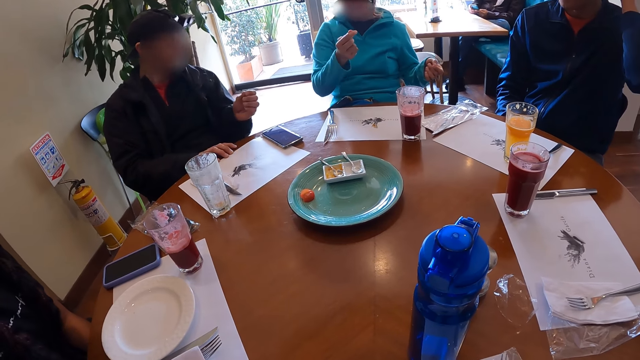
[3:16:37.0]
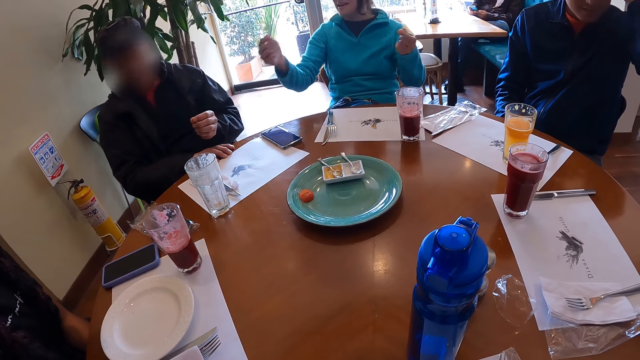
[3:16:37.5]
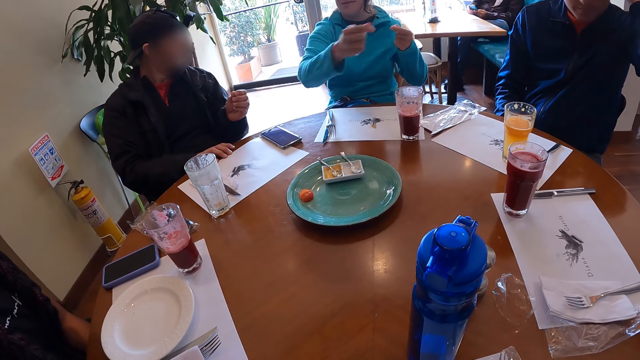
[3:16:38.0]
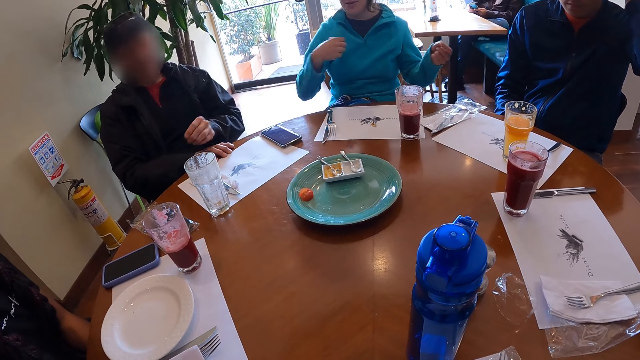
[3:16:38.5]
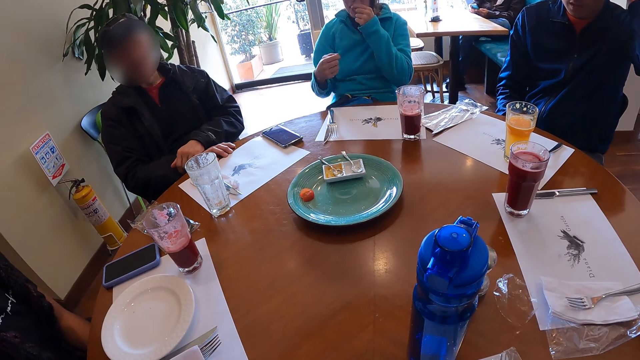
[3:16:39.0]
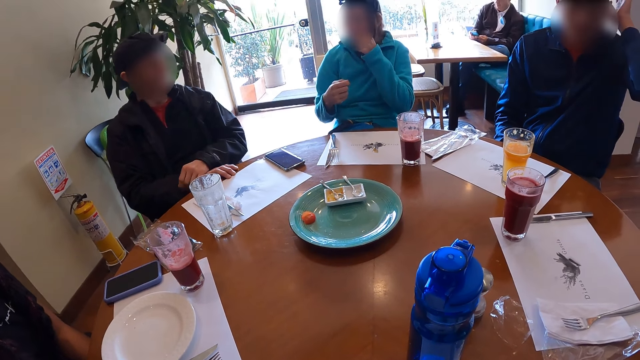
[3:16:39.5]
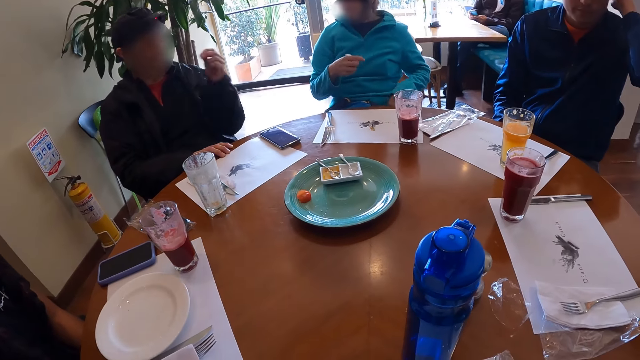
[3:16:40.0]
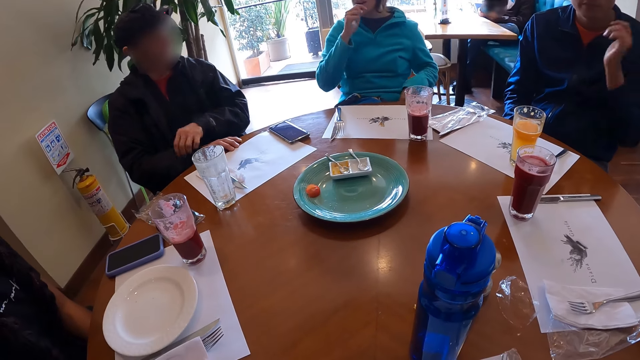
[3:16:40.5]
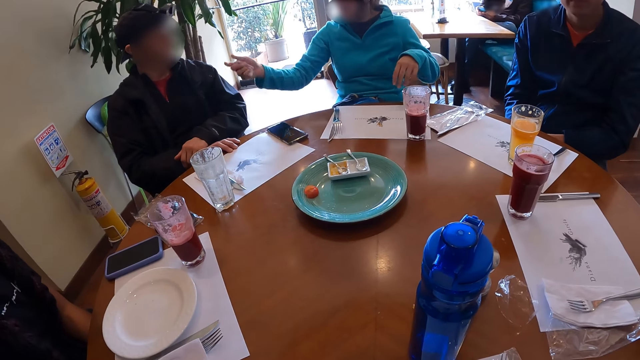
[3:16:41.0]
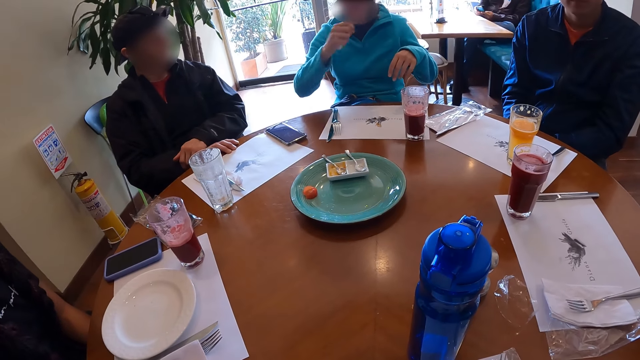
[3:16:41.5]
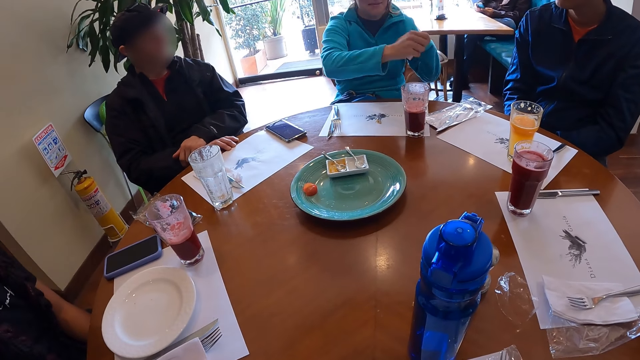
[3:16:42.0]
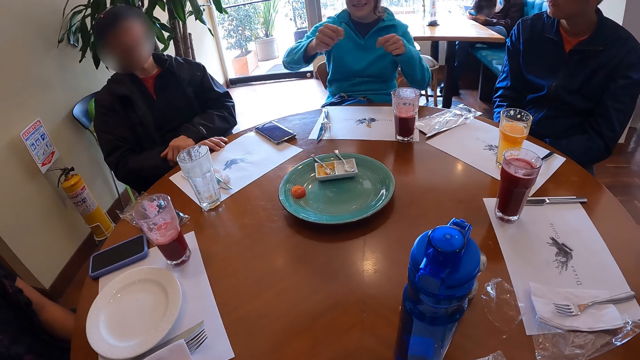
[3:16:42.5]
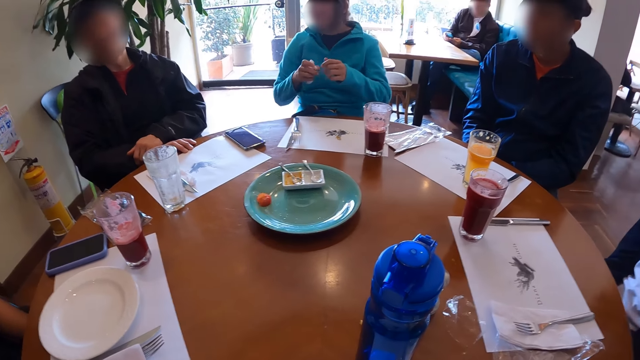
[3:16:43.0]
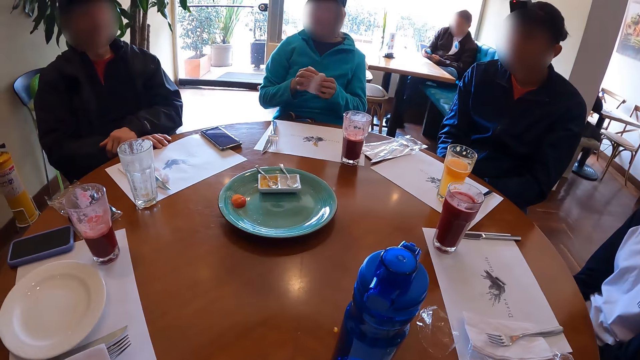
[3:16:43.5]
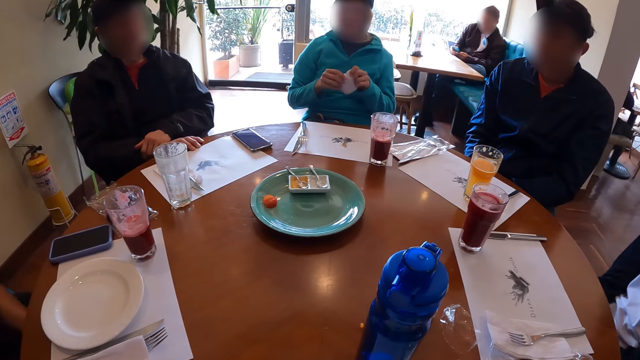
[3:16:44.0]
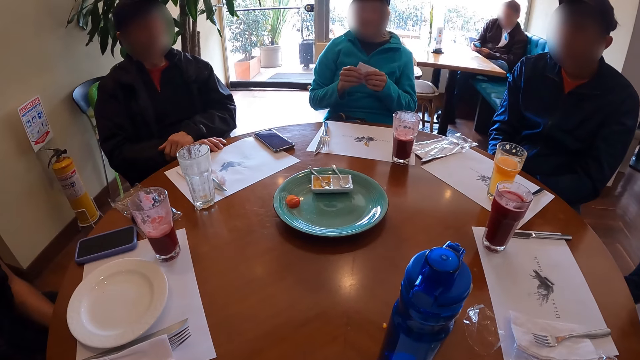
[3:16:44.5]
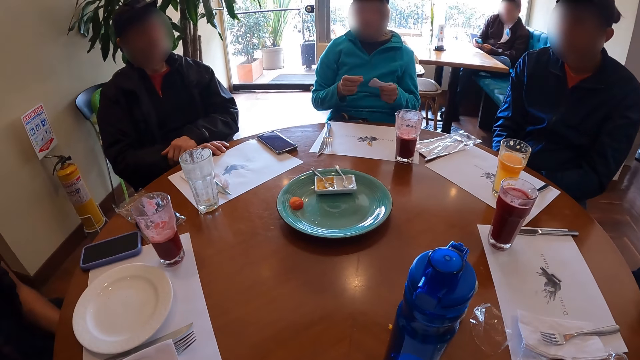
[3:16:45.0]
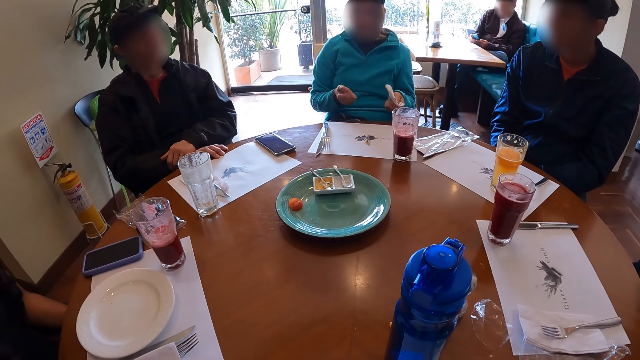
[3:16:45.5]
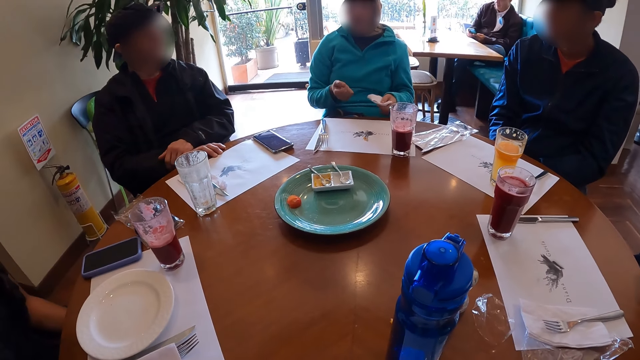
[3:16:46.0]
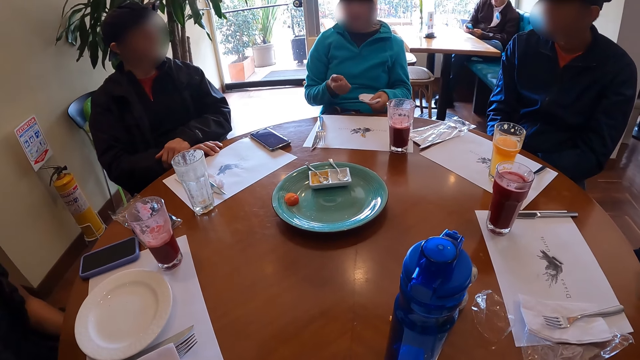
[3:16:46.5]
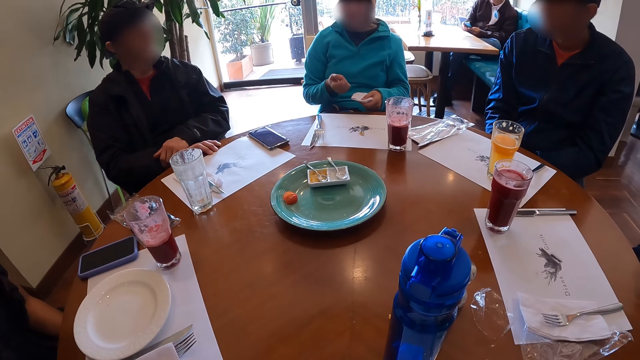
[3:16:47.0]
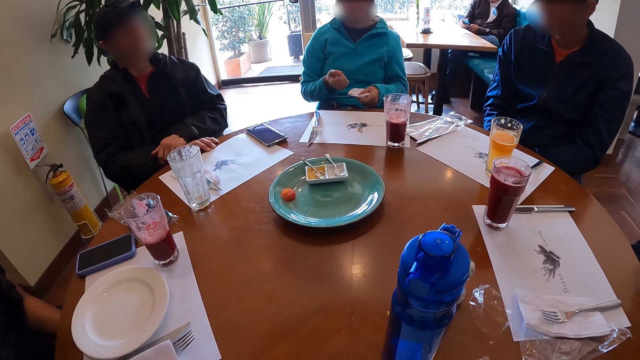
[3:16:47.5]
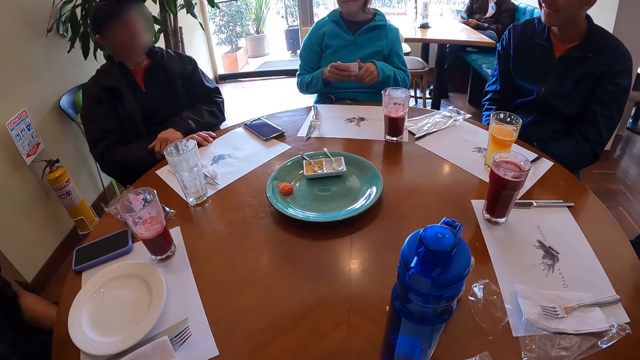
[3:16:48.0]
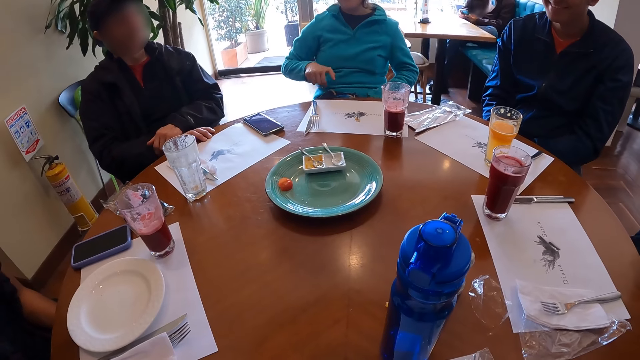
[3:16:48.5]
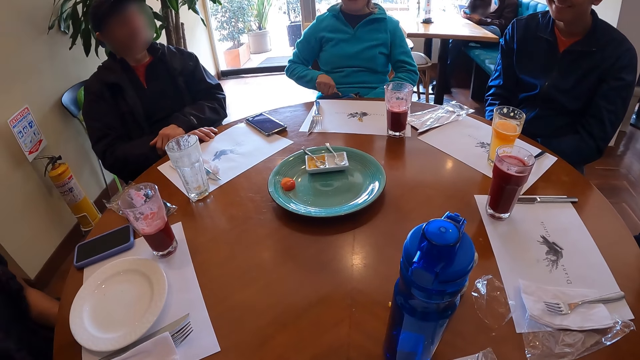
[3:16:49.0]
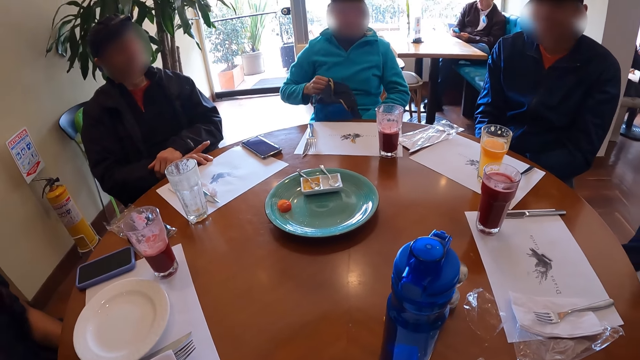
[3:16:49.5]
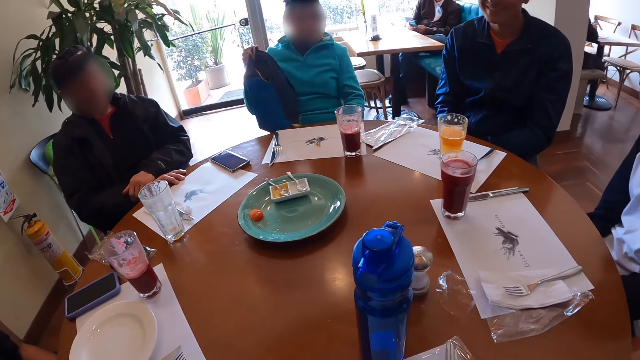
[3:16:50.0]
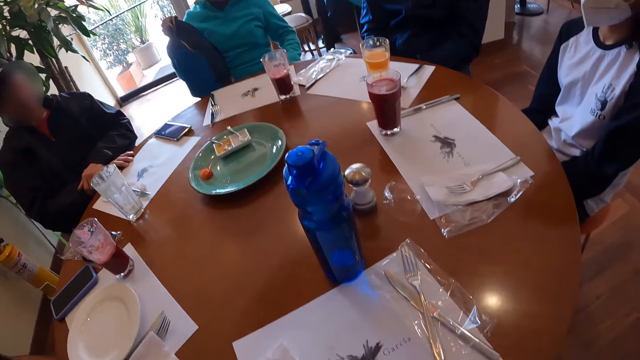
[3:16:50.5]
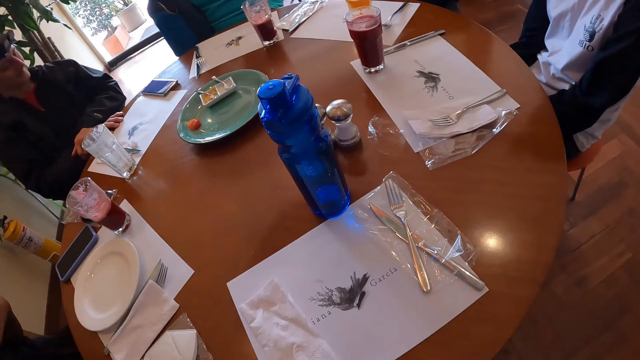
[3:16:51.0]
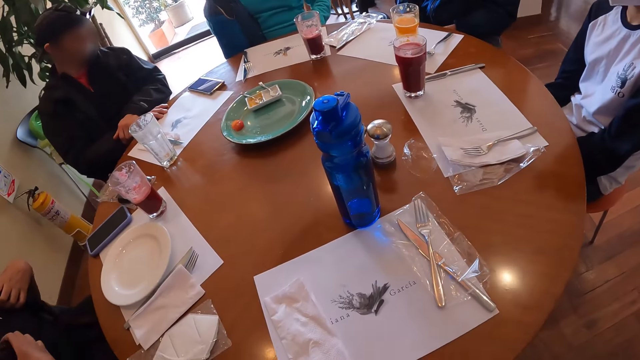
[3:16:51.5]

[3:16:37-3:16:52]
The woman holds the tissue paper with both hands. The woman removes her right hand from the tissue. The woman transfers the tissue paper from her left hand to her right hand. The woman picks up a bag from her lap with her right hand.

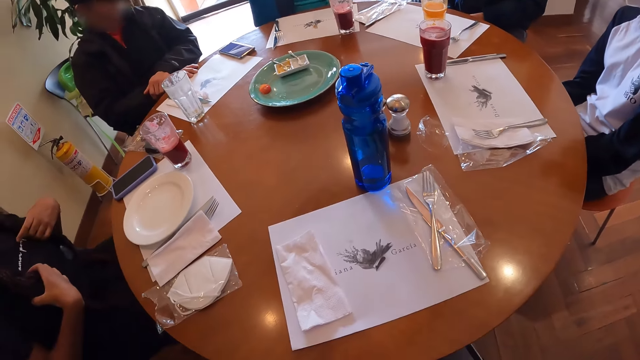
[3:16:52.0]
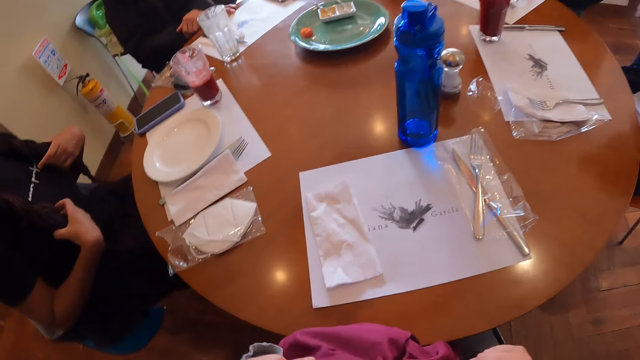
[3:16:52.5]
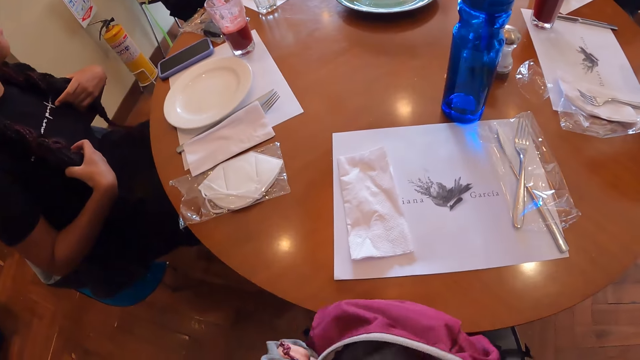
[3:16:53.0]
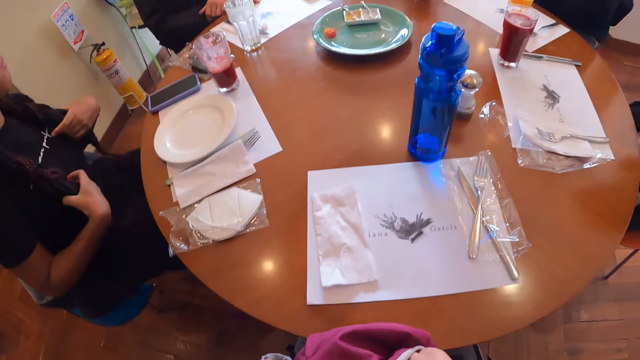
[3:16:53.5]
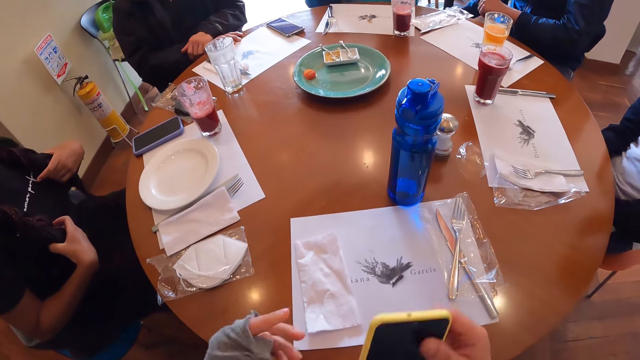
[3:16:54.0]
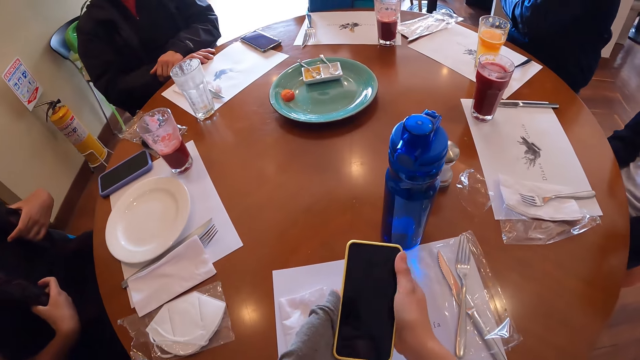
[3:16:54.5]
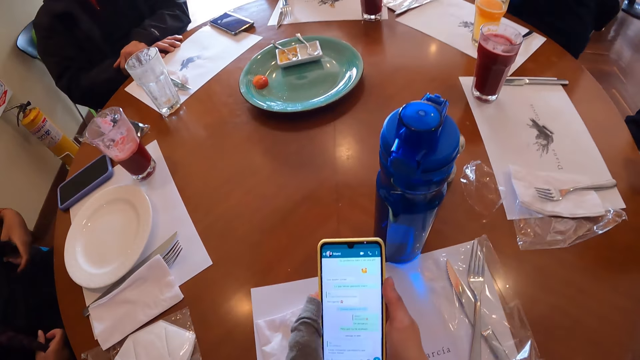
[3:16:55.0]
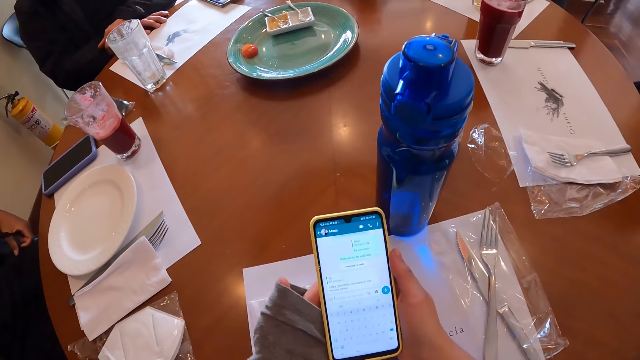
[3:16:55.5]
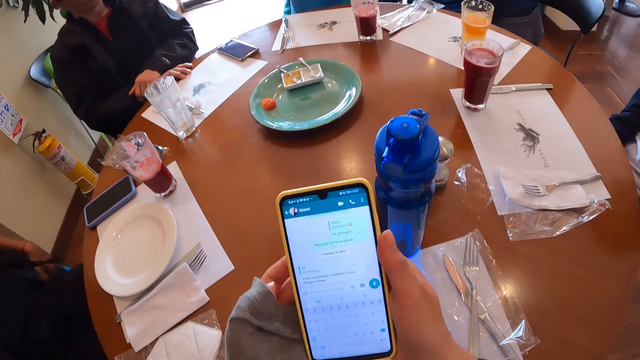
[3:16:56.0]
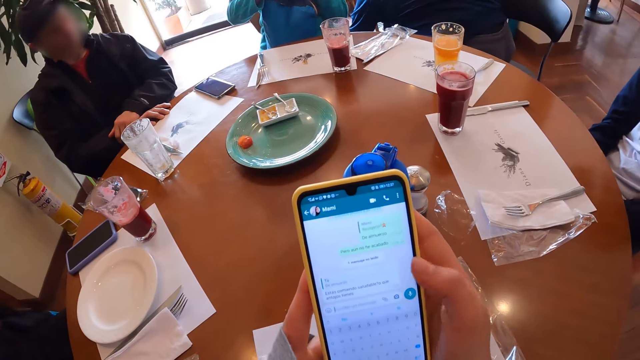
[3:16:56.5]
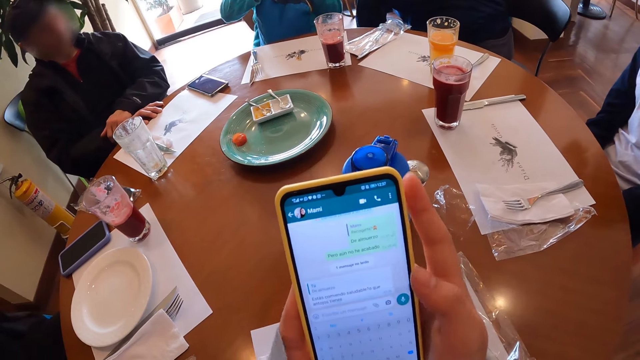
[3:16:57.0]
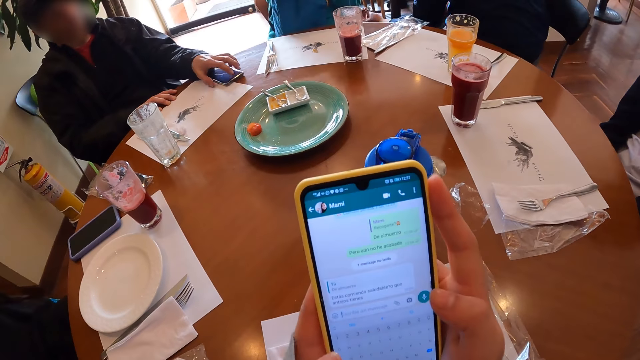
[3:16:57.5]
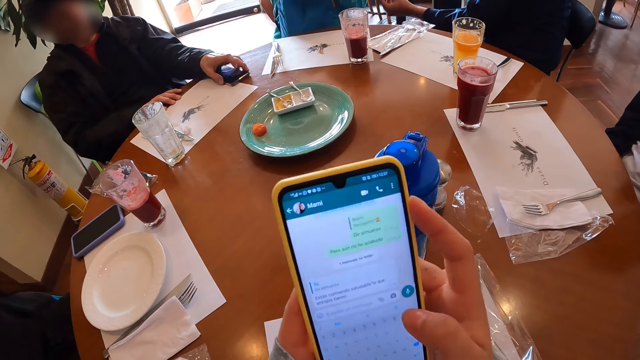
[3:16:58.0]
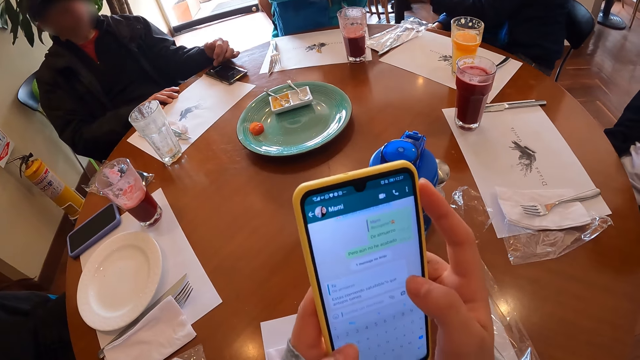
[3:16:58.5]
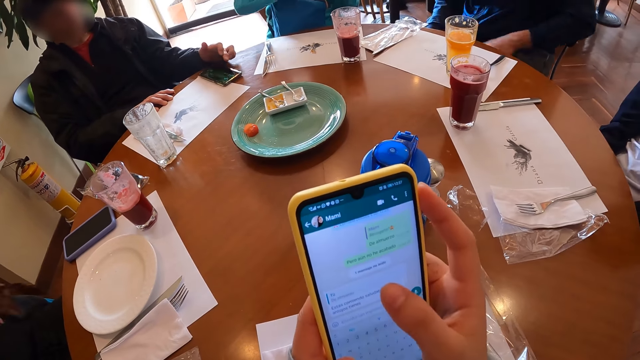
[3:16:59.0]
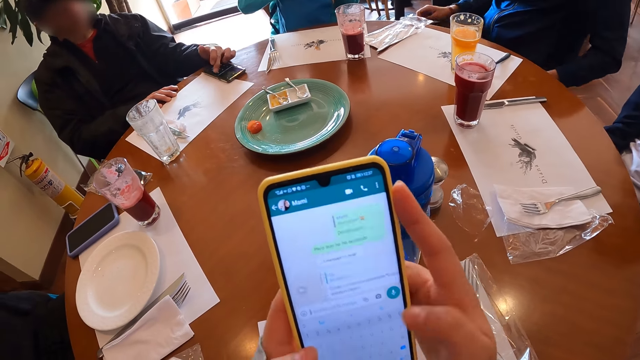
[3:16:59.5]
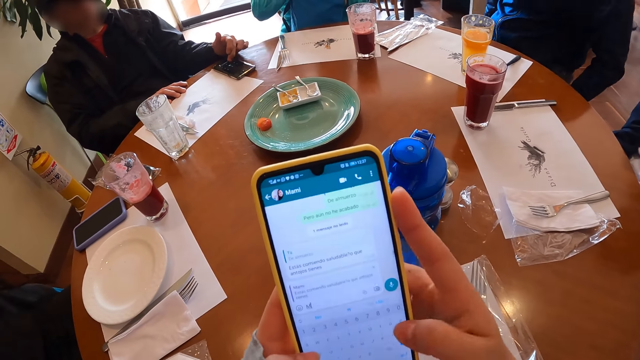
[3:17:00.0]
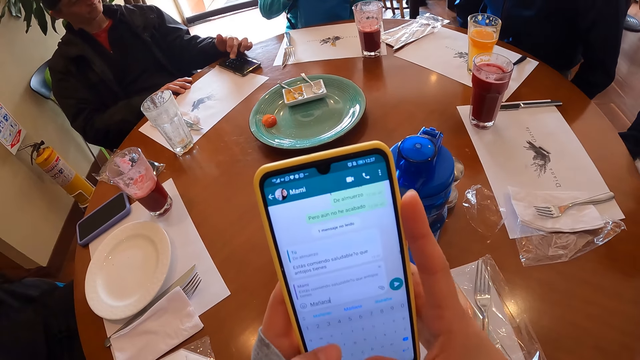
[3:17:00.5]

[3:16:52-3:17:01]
The camera wearer picks up the phone from the bag with her right hand. She holds the phone with both hands. She operates the phone with both hands. The man operates a phone on the table with his left hand. He operates the phone on the table with his left hand again.
